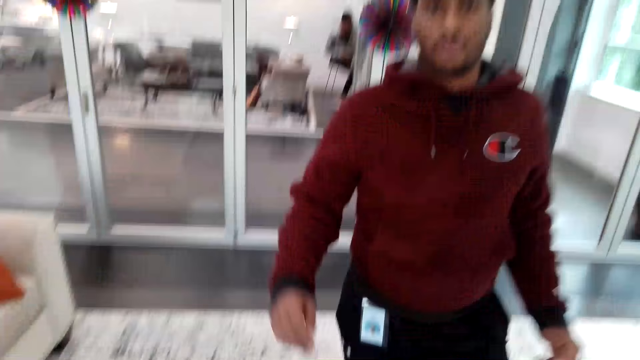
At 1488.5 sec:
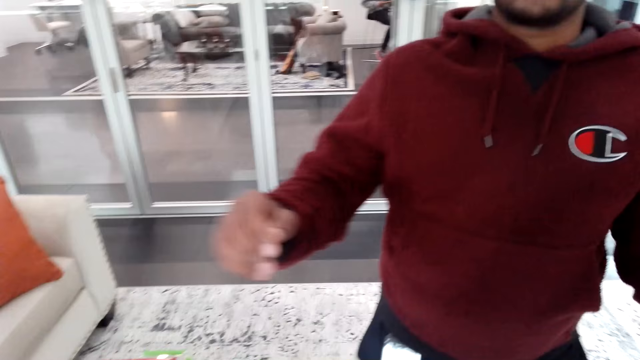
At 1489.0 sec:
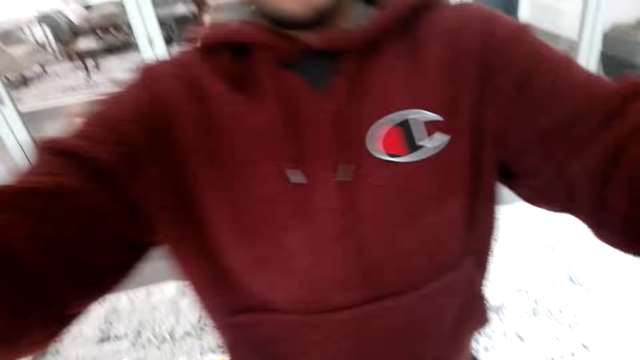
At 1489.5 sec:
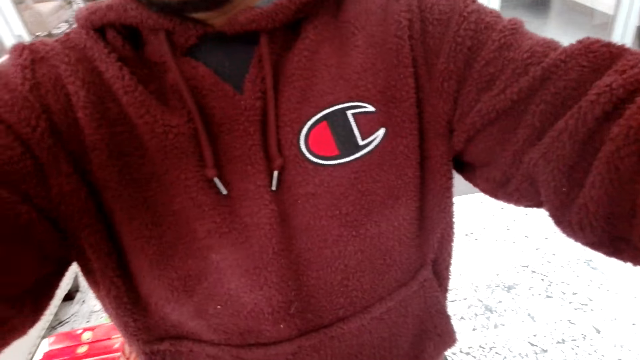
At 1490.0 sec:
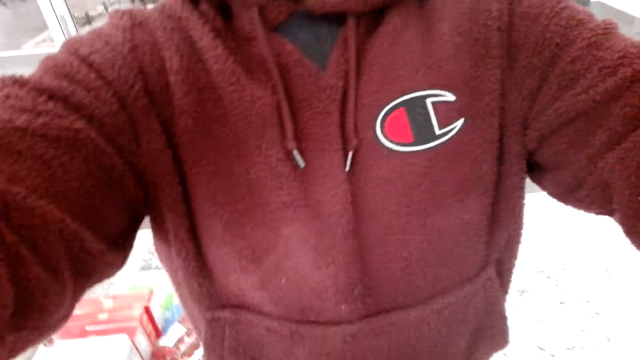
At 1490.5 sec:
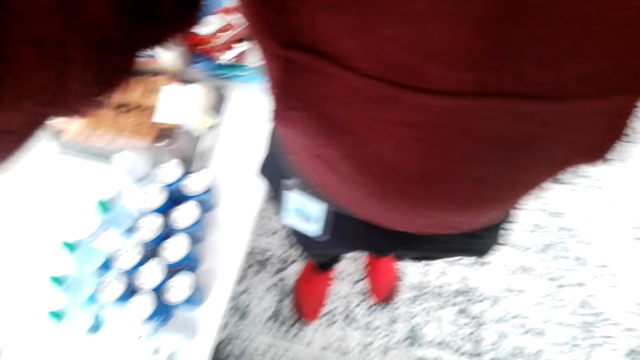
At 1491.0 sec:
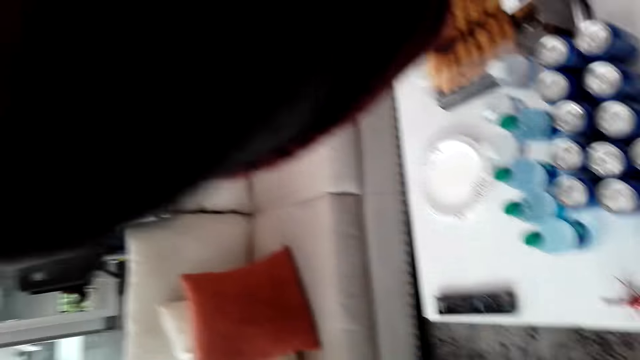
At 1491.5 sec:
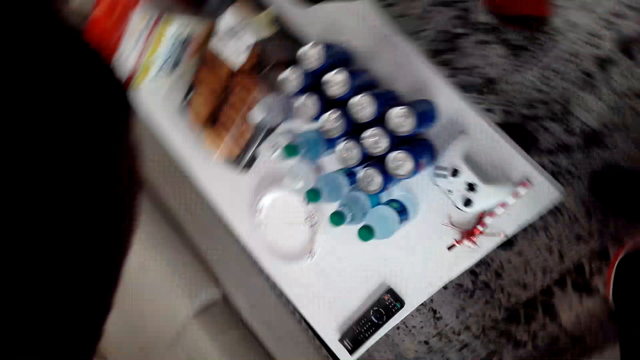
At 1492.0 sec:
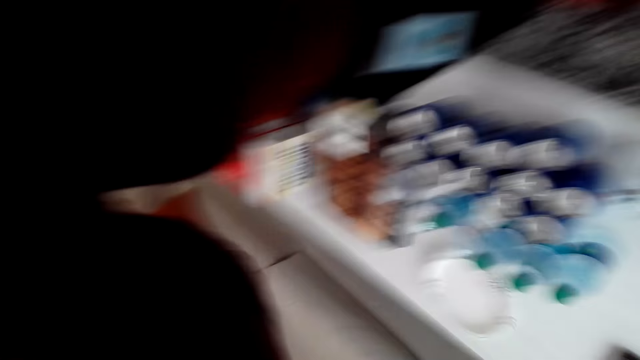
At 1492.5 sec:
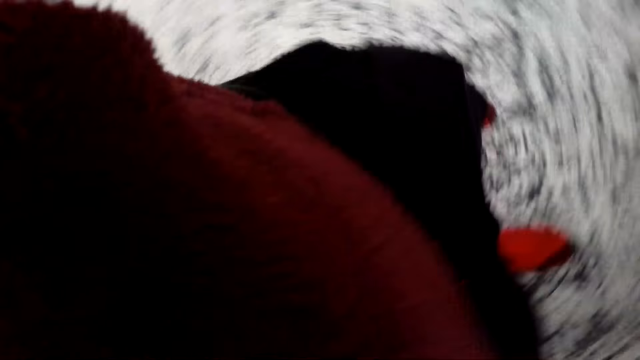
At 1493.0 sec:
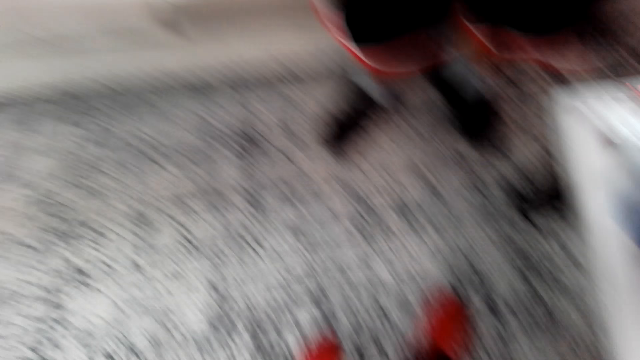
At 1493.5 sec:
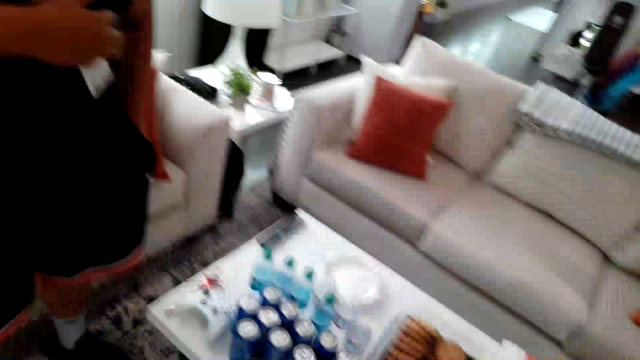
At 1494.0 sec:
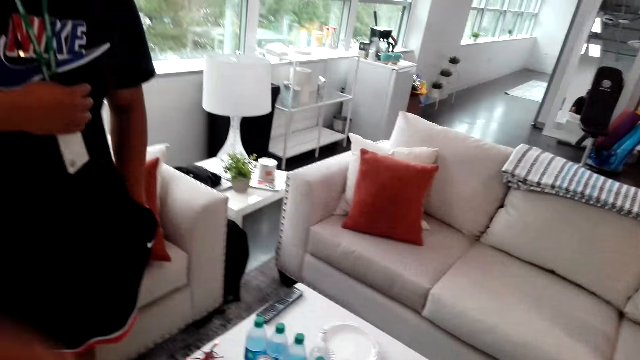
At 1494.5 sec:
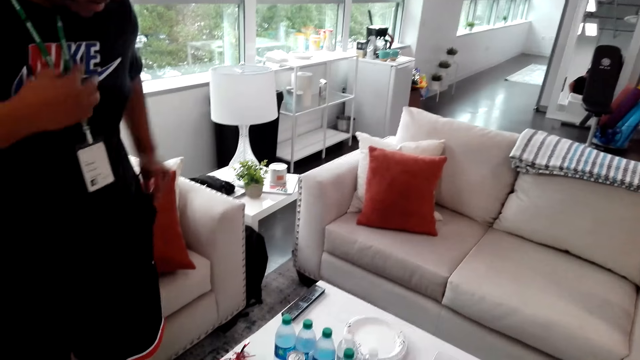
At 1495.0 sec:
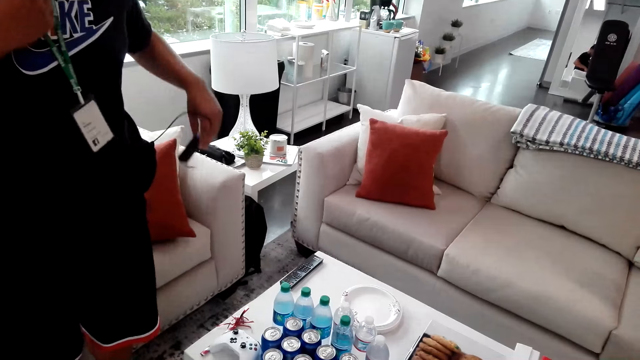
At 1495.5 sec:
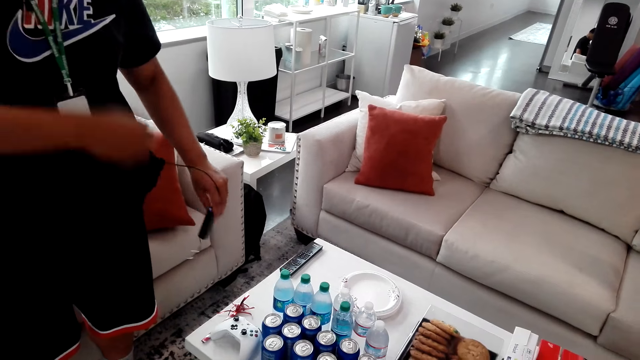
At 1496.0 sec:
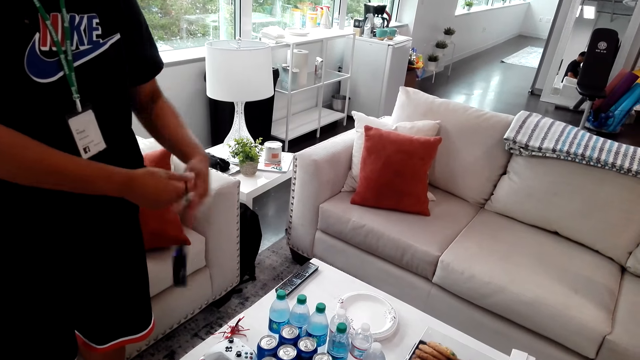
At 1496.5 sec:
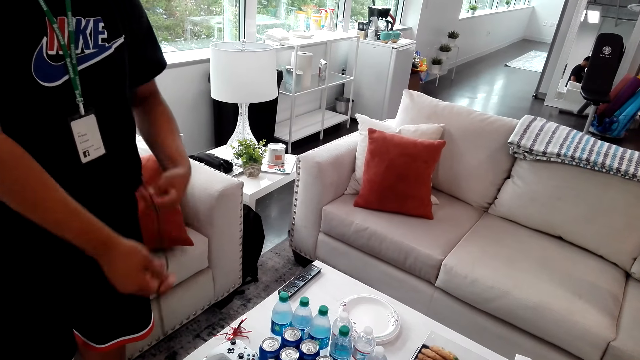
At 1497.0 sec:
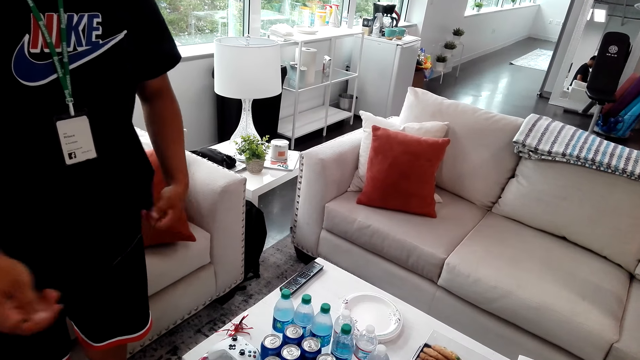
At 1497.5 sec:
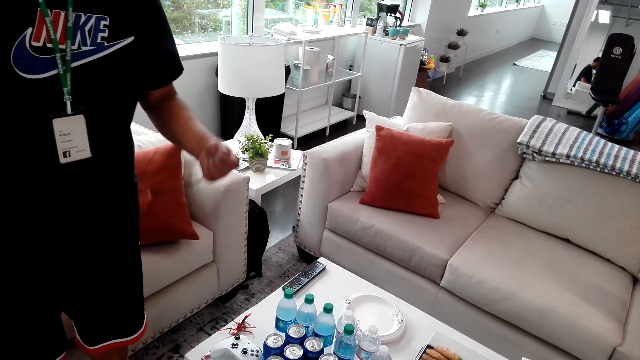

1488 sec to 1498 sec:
A person touches the camera wearer. The person holds something.
